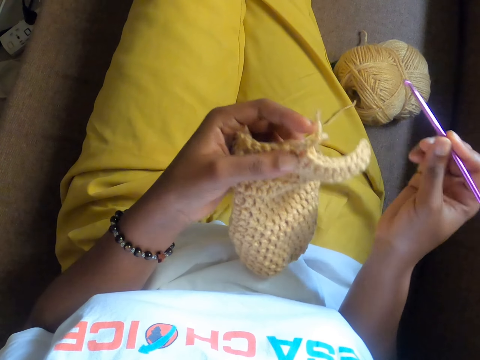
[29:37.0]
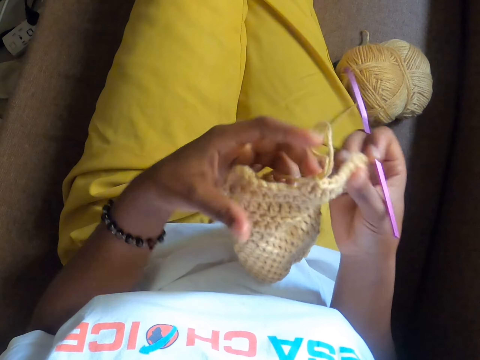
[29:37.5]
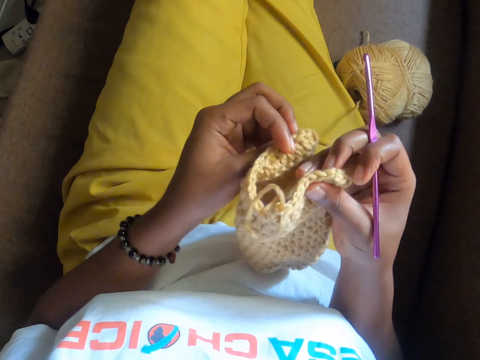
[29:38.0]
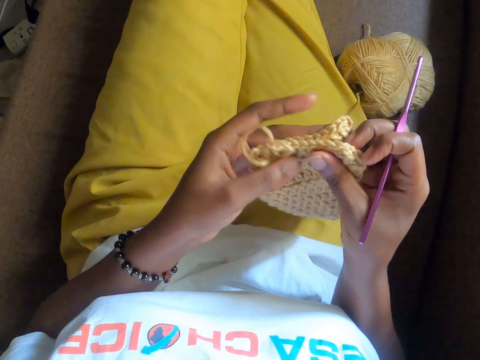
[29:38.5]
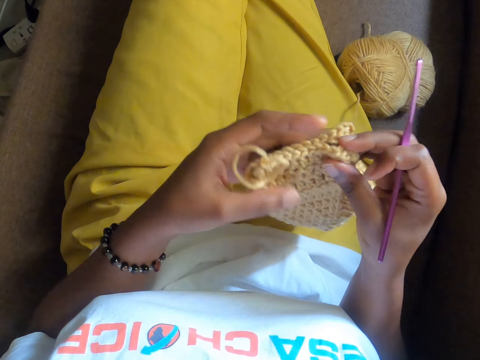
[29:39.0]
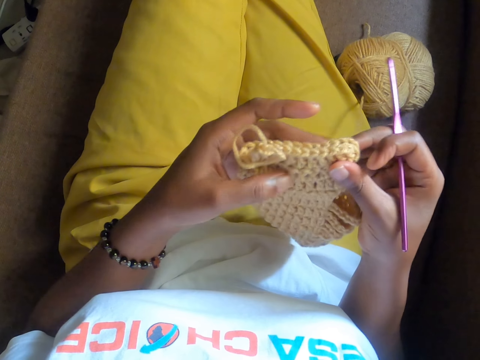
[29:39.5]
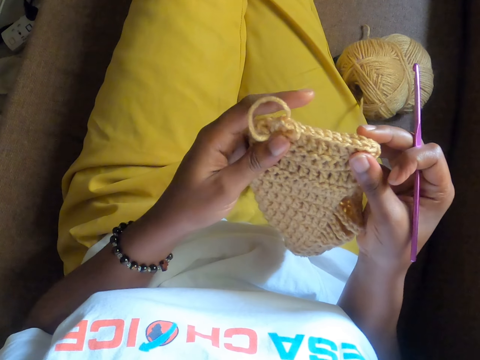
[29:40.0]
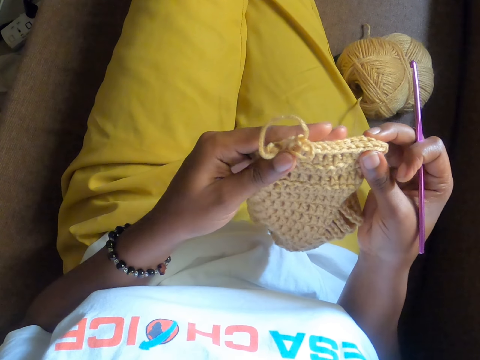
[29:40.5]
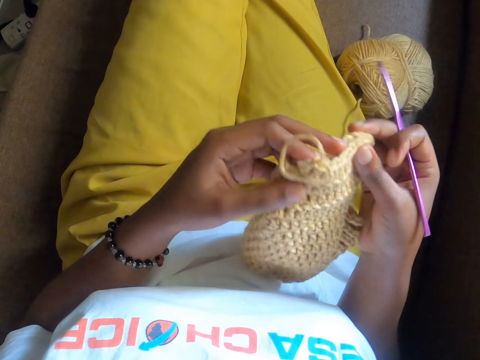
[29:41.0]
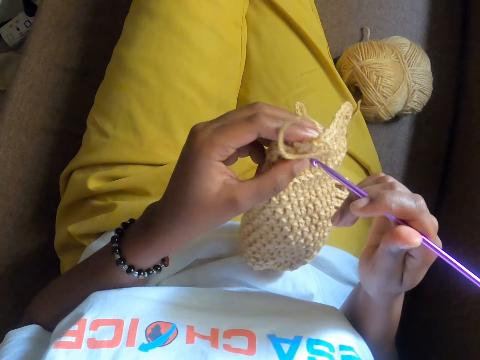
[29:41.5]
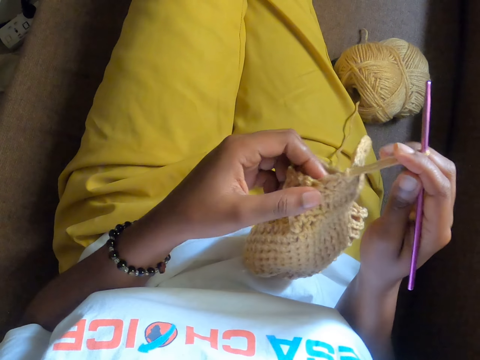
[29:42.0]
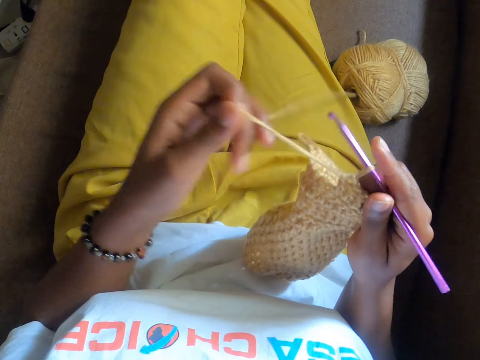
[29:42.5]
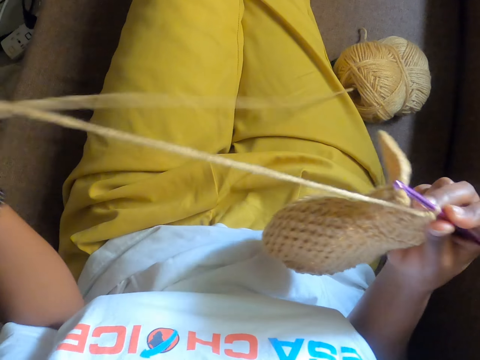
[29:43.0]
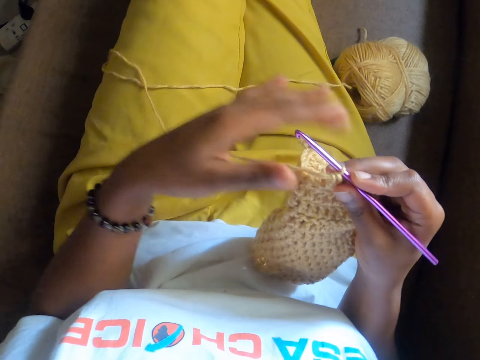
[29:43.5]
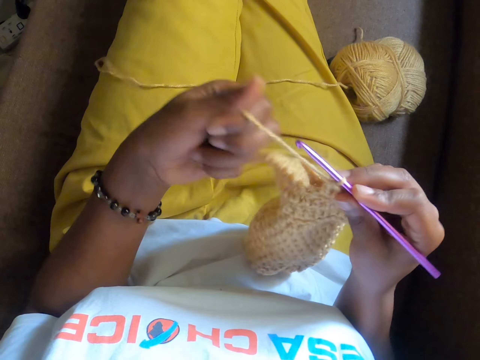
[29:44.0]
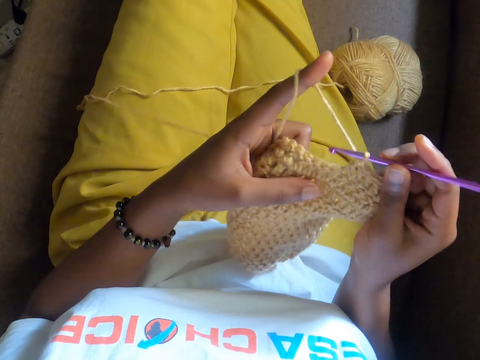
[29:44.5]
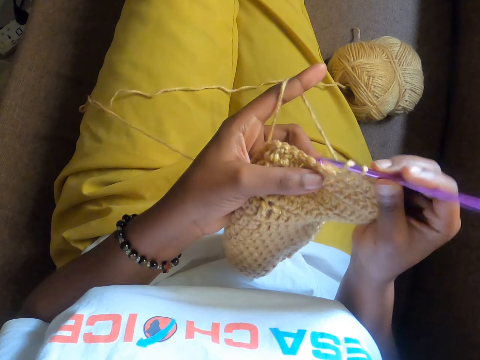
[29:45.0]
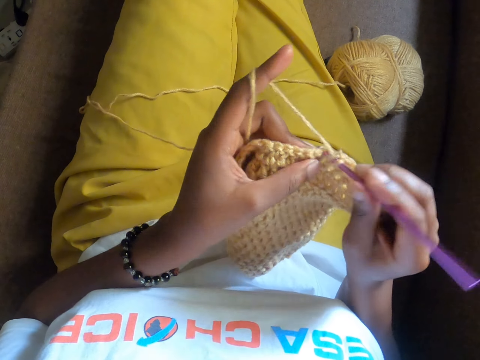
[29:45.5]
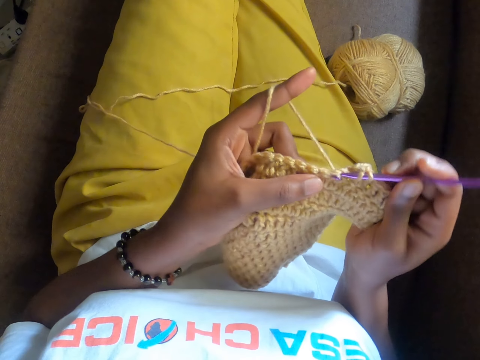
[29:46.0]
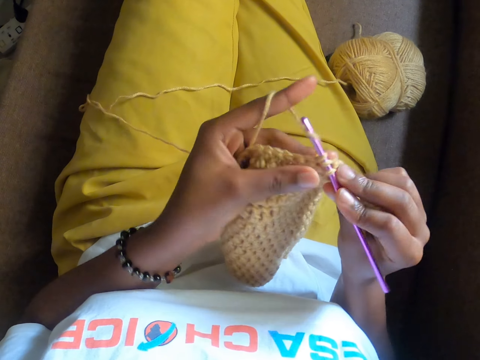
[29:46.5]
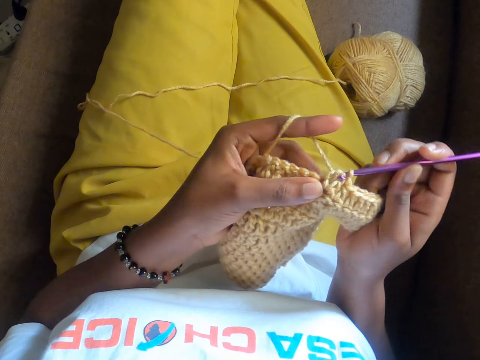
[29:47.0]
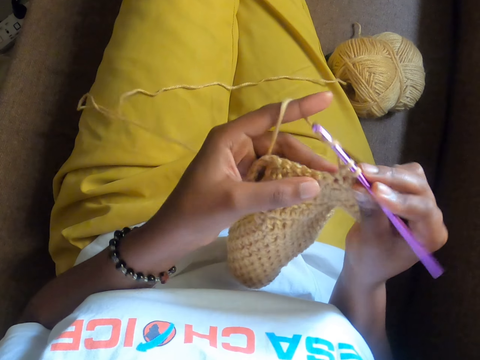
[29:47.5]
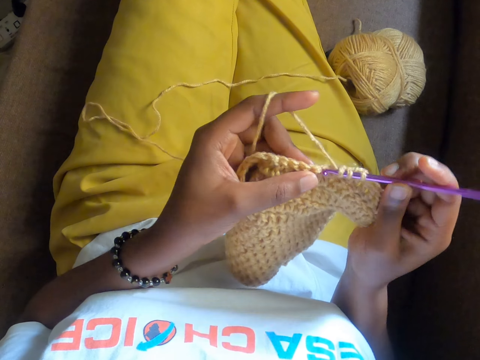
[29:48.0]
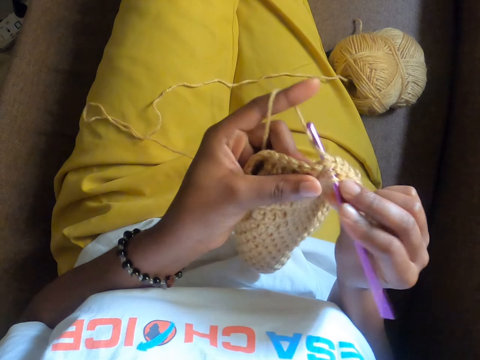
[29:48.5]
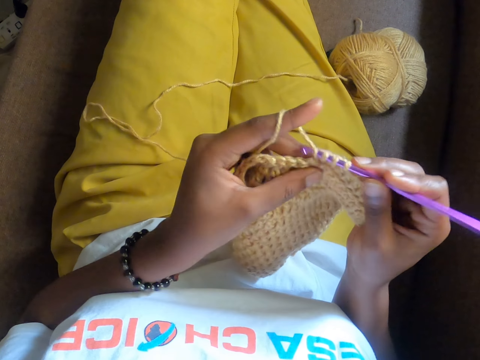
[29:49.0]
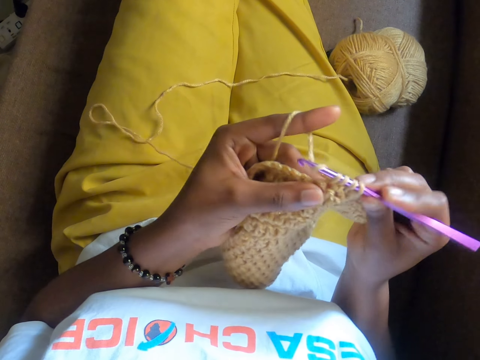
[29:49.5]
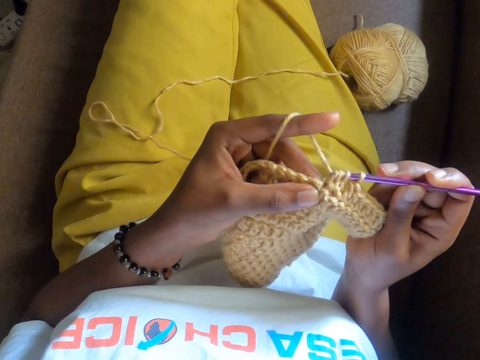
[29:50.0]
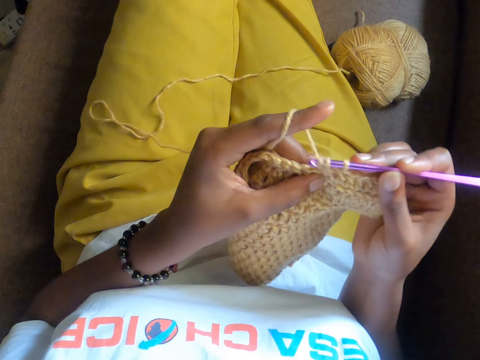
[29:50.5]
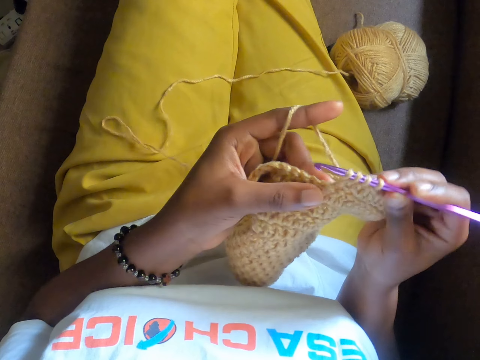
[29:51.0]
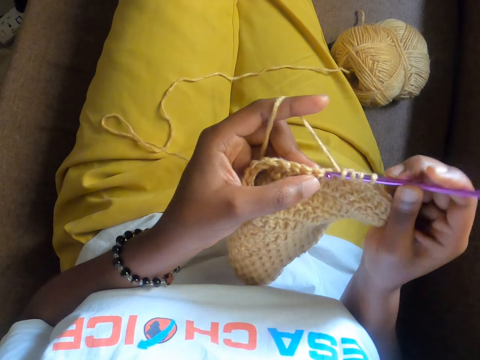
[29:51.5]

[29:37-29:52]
The camera wearer folds the brown piece of yarn with both hands. She crochets the brown piece of yarn with the crochet hook in her right hand. She touches the crocheted thread. She pulls the thread. She knits the thread with the crochet hook.

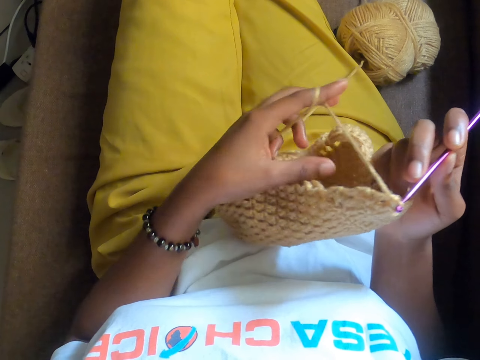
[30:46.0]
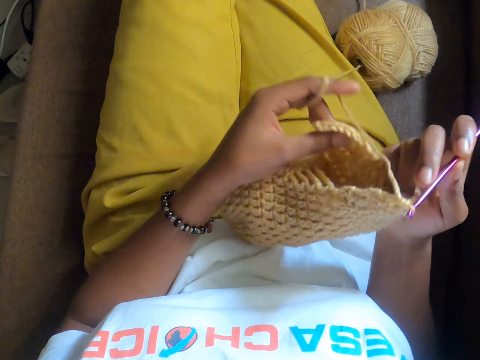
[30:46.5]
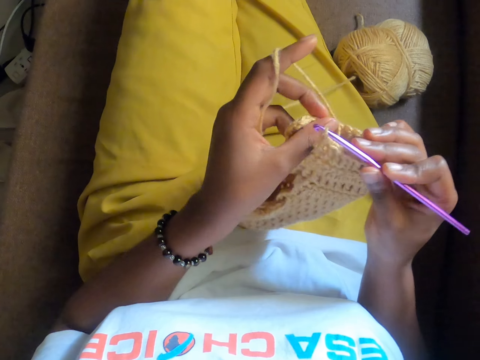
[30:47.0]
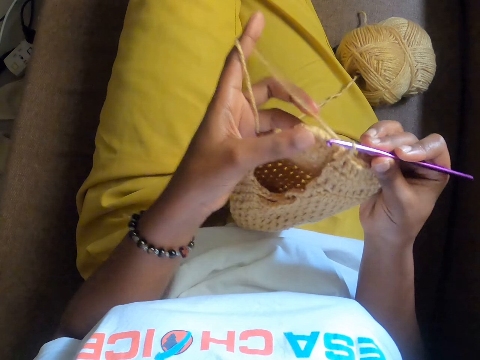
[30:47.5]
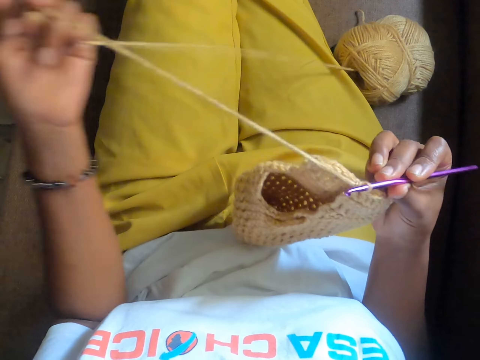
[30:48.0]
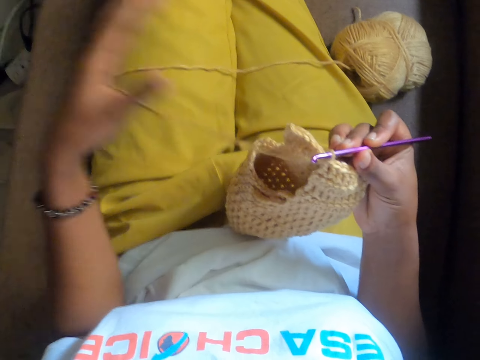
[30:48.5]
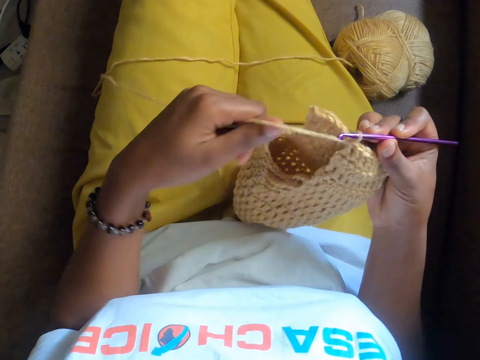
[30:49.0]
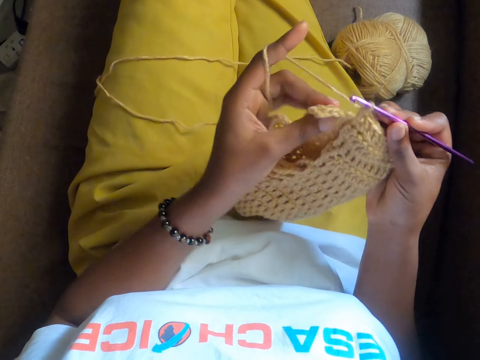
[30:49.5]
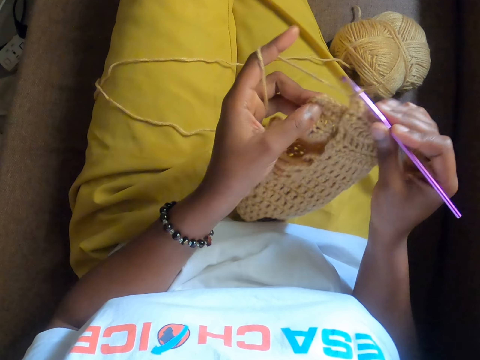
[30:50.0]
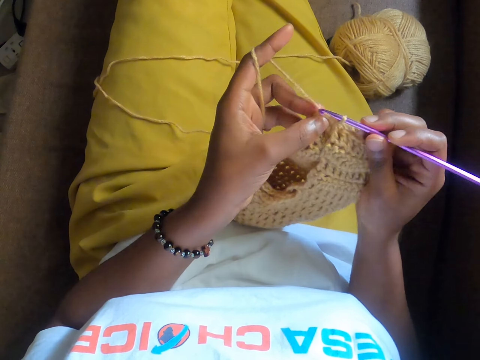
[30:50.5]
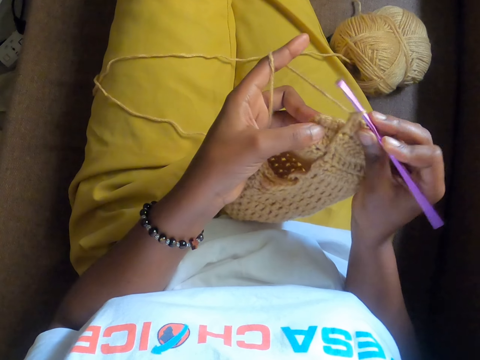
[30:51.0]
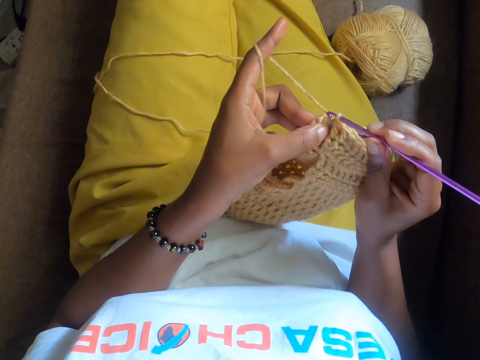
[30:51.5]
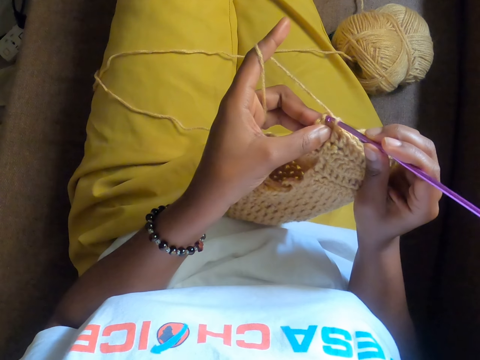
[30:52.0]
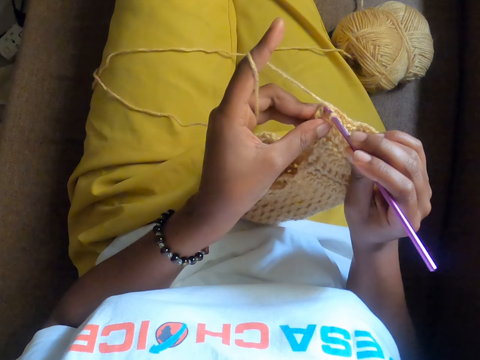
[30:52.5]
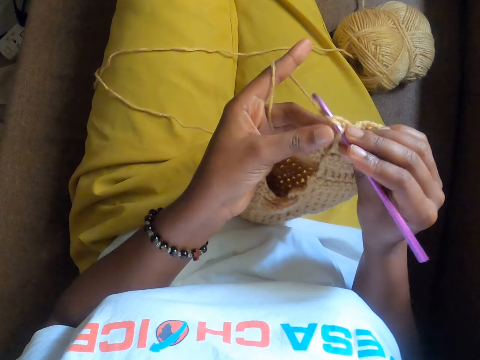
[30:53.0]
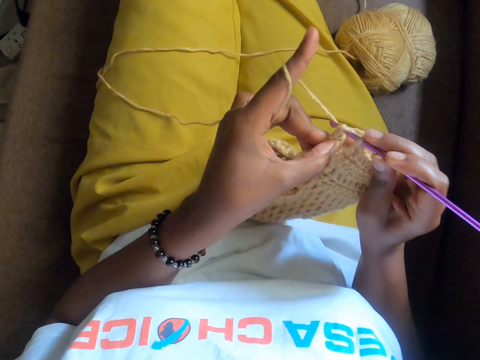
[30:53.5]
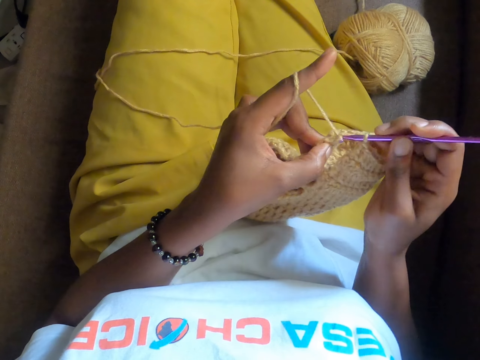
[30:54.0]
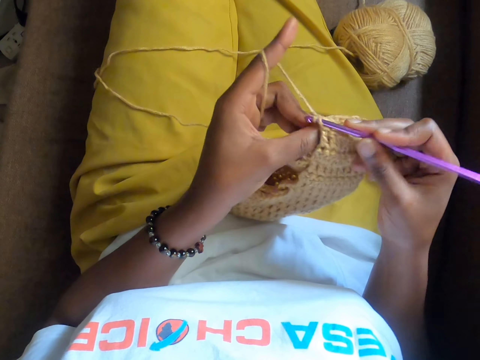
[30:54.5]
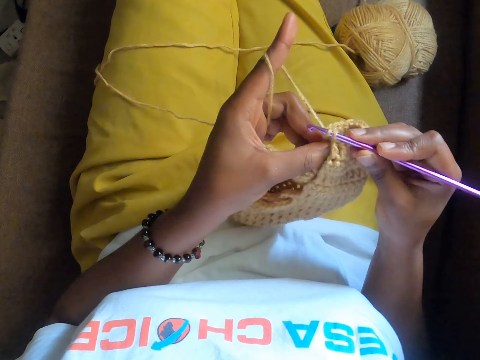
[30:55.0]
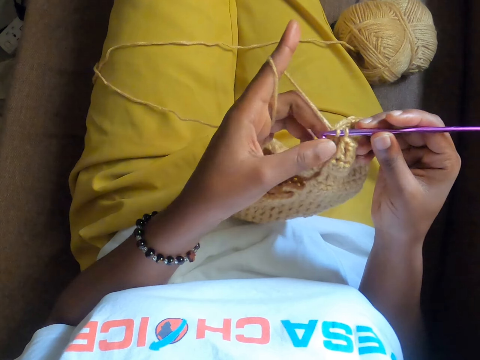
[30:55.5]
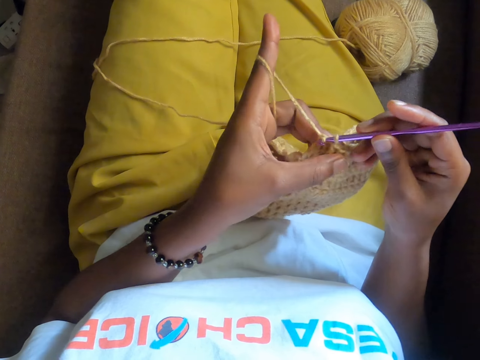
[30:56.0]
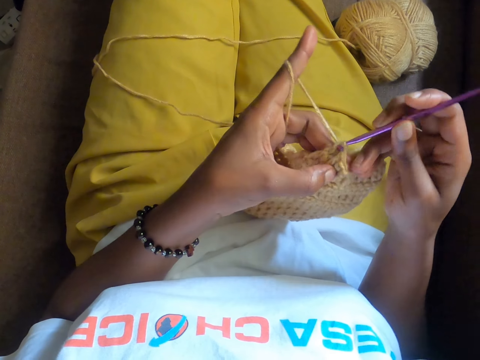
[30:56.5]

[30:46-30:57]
The camera wearer touches the crocheted thread. They drag the thread. They knit the thread with the crochet hook.
